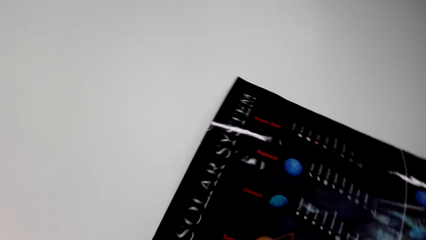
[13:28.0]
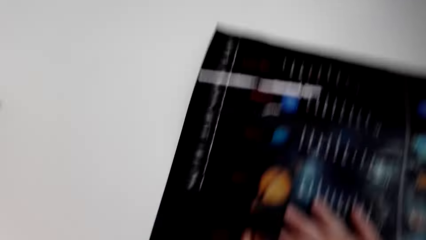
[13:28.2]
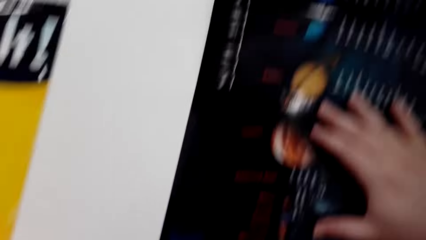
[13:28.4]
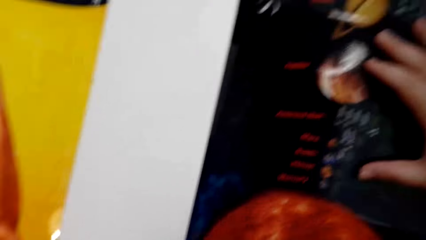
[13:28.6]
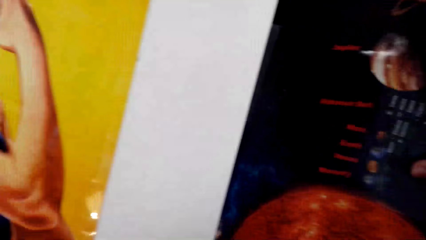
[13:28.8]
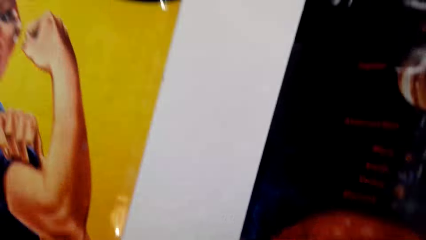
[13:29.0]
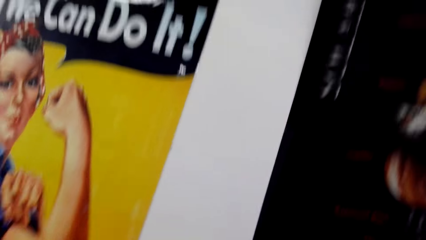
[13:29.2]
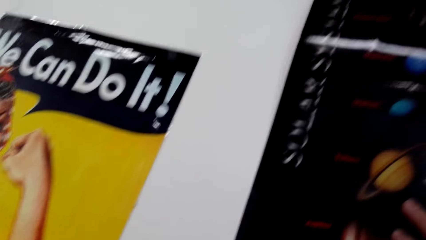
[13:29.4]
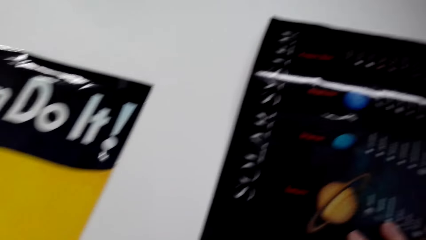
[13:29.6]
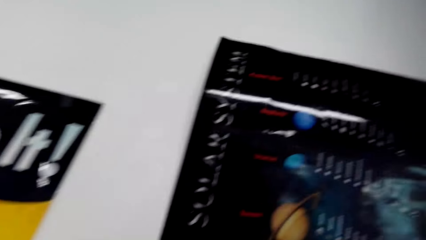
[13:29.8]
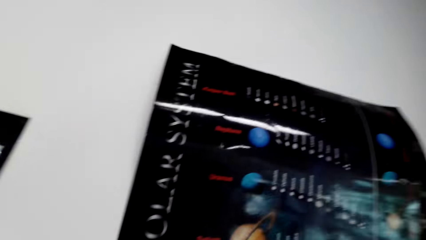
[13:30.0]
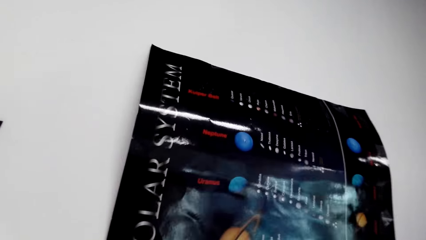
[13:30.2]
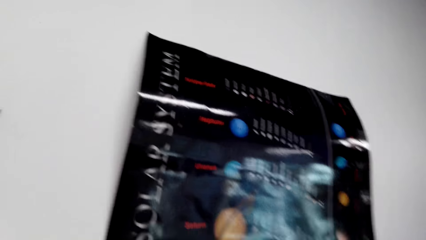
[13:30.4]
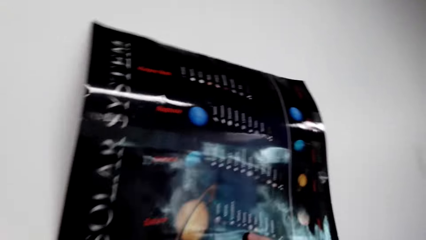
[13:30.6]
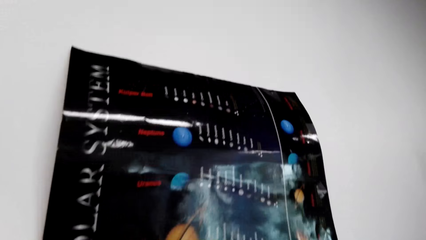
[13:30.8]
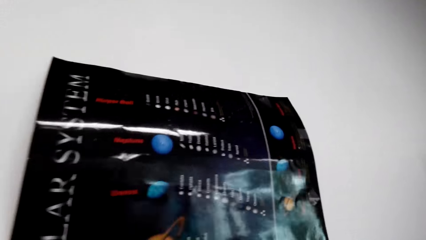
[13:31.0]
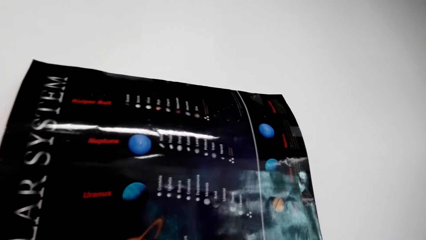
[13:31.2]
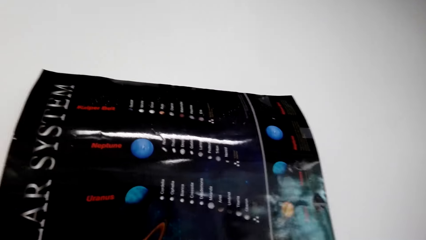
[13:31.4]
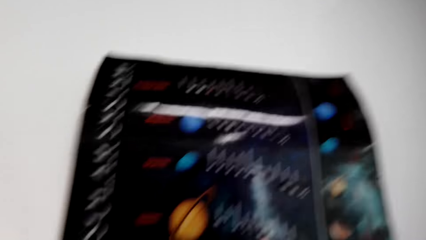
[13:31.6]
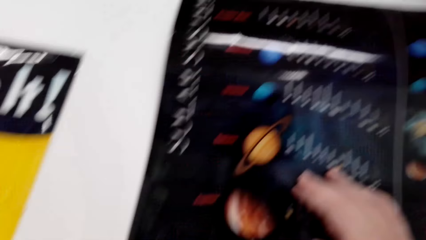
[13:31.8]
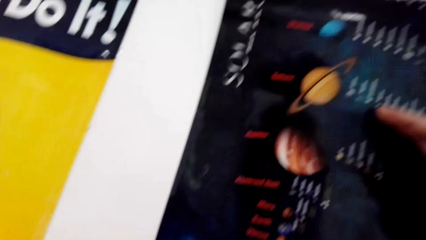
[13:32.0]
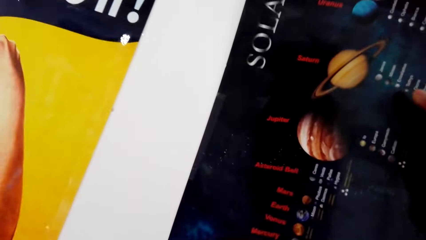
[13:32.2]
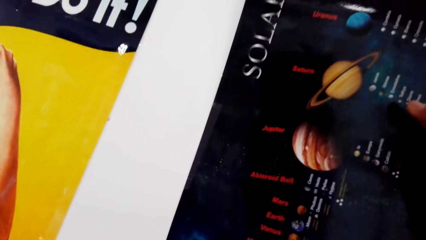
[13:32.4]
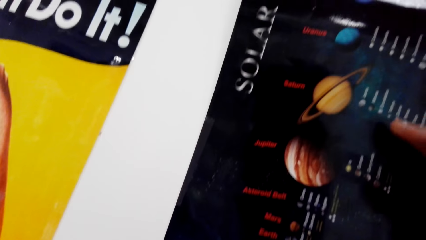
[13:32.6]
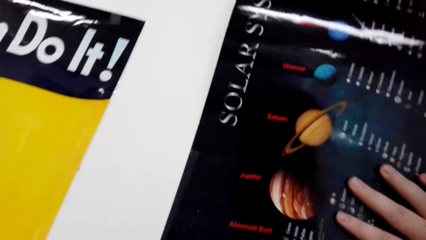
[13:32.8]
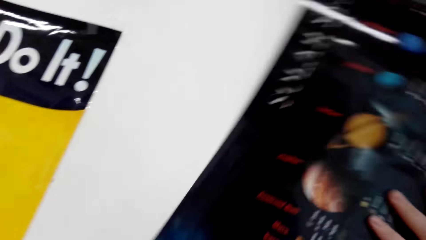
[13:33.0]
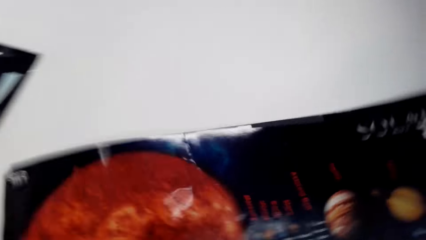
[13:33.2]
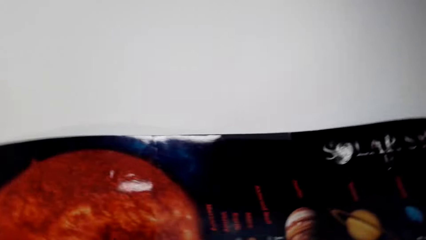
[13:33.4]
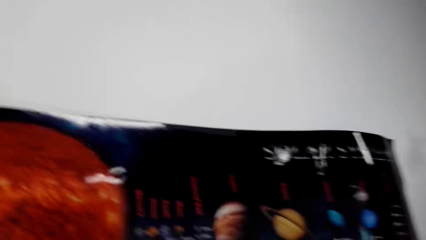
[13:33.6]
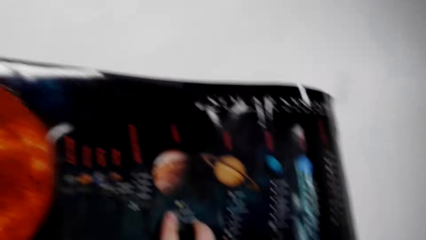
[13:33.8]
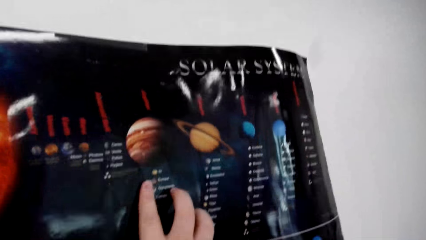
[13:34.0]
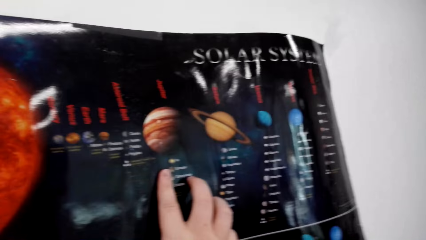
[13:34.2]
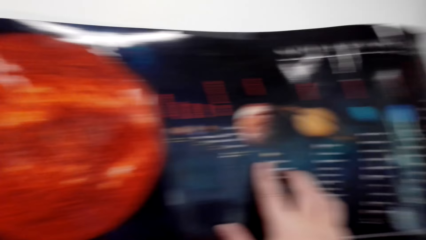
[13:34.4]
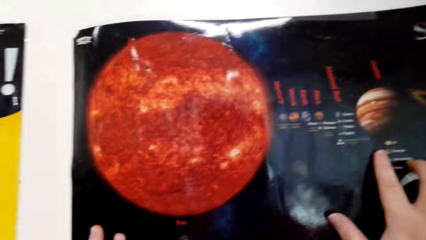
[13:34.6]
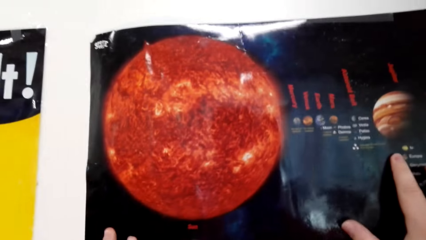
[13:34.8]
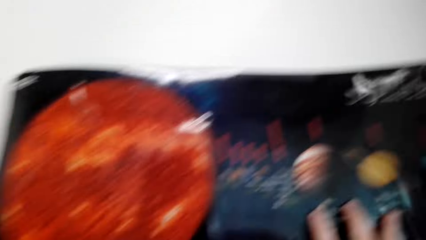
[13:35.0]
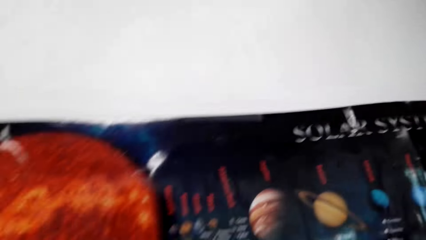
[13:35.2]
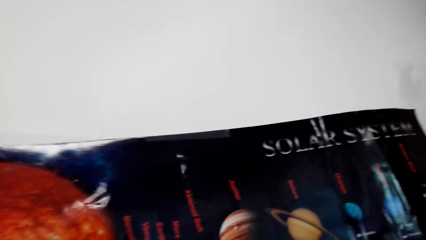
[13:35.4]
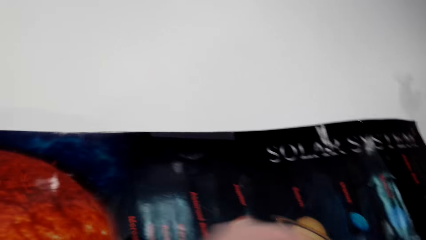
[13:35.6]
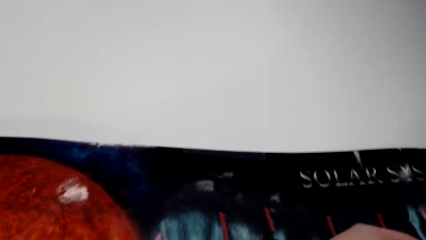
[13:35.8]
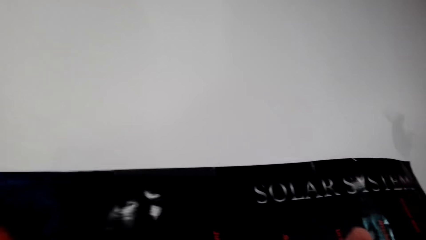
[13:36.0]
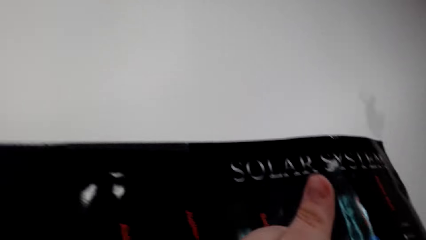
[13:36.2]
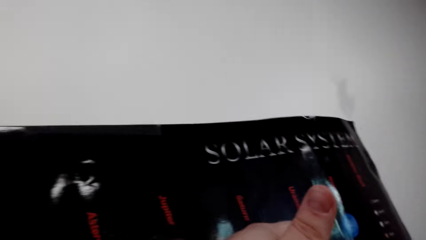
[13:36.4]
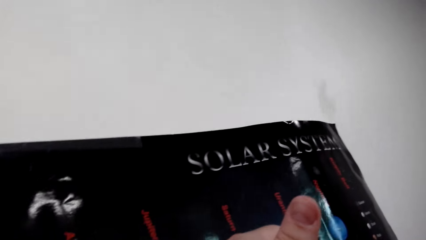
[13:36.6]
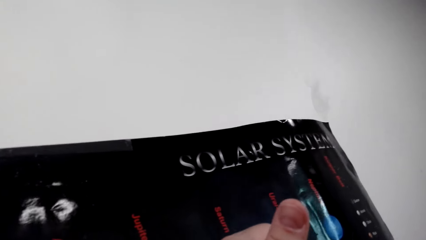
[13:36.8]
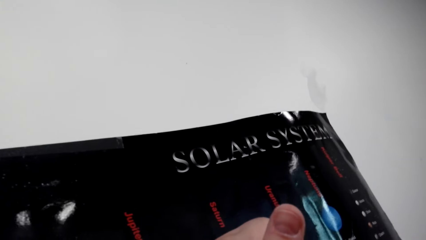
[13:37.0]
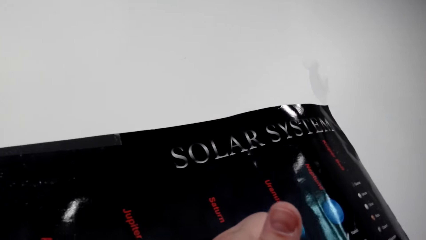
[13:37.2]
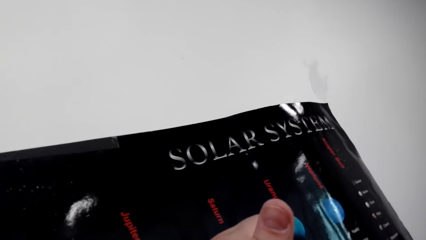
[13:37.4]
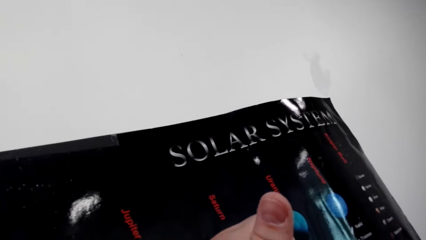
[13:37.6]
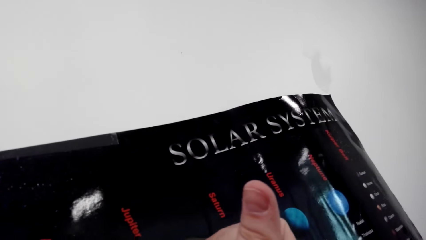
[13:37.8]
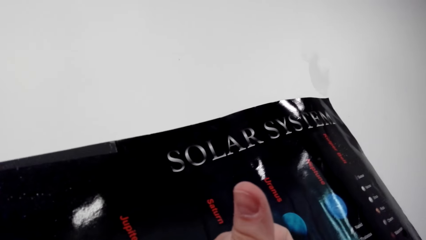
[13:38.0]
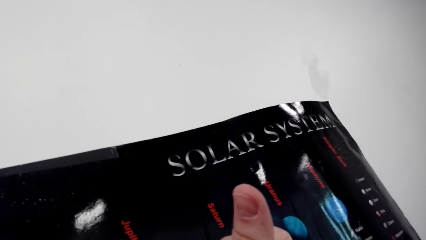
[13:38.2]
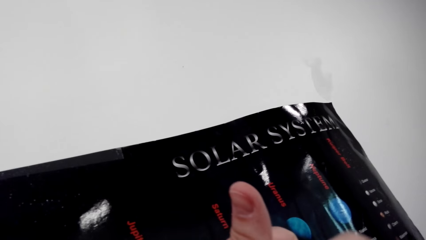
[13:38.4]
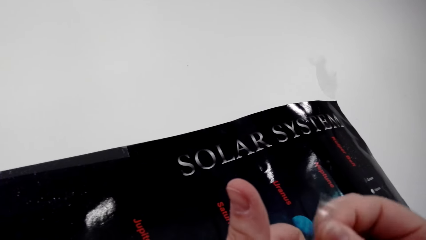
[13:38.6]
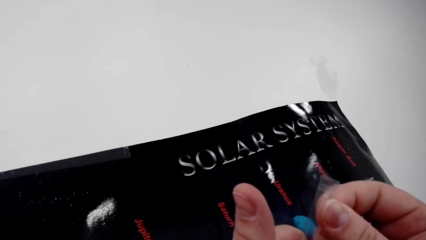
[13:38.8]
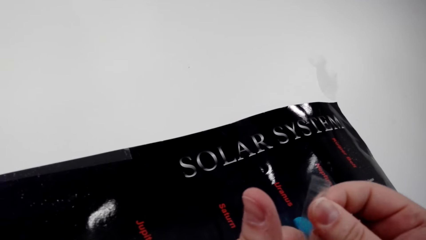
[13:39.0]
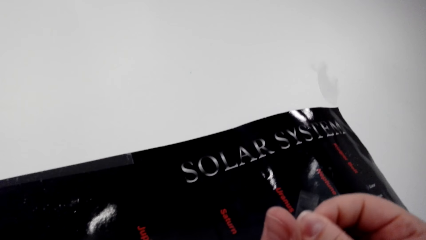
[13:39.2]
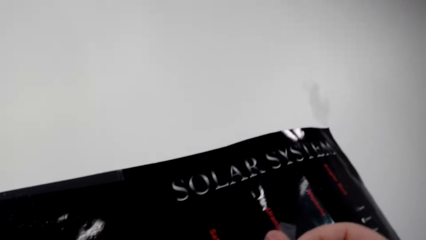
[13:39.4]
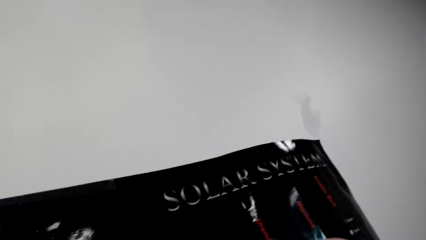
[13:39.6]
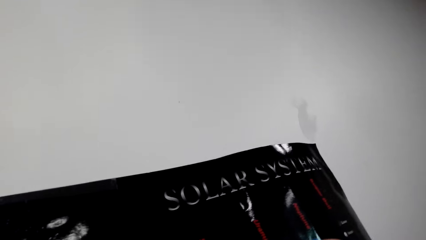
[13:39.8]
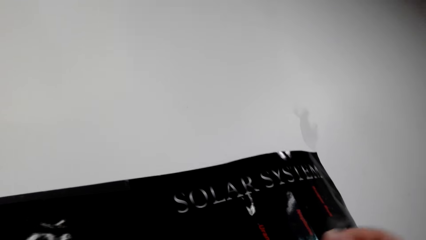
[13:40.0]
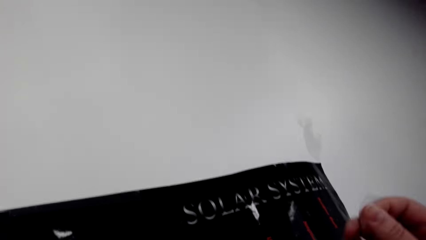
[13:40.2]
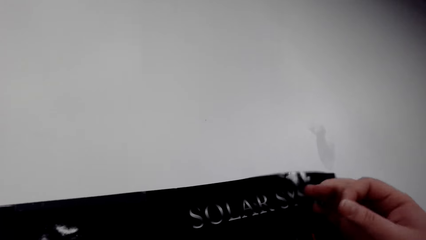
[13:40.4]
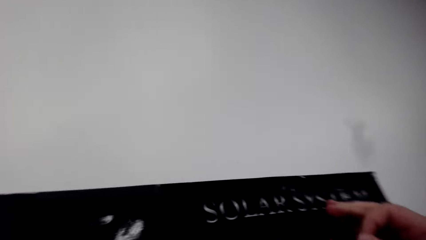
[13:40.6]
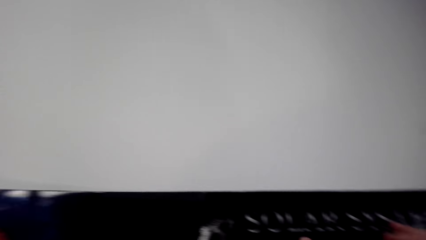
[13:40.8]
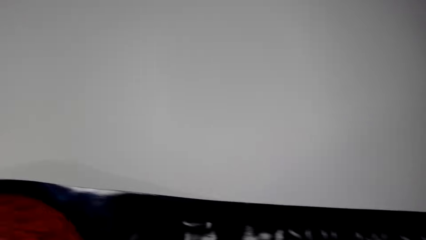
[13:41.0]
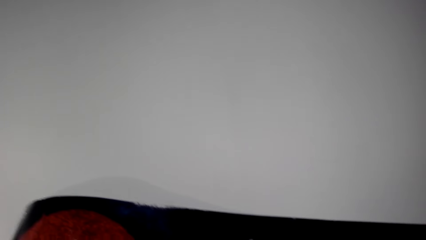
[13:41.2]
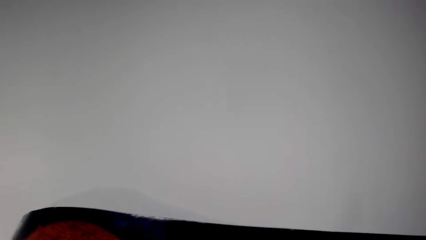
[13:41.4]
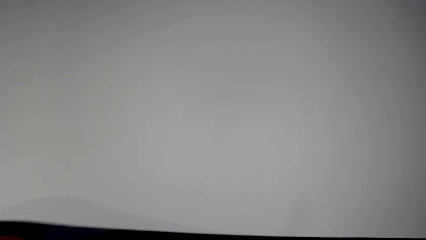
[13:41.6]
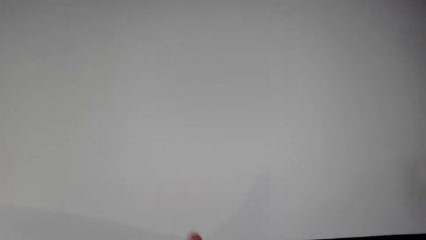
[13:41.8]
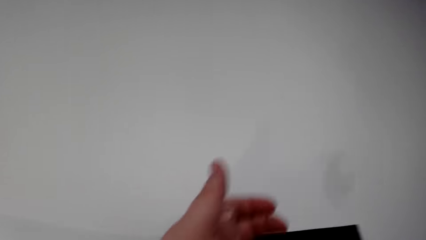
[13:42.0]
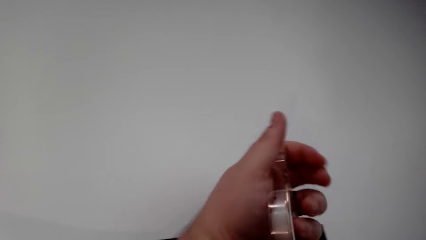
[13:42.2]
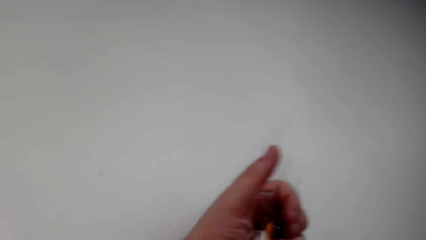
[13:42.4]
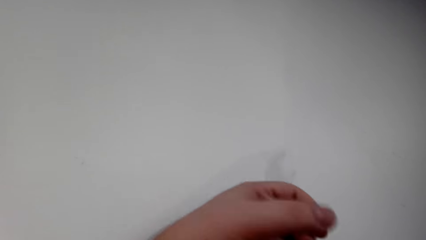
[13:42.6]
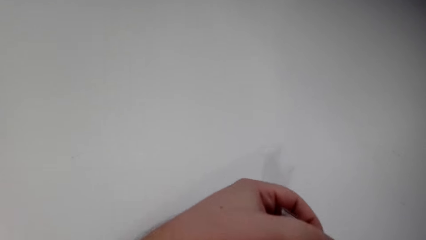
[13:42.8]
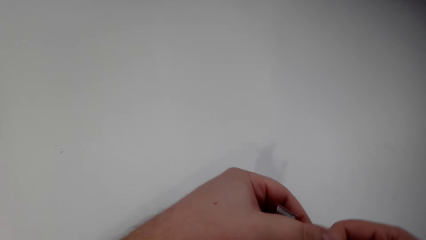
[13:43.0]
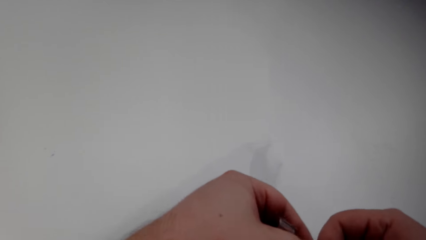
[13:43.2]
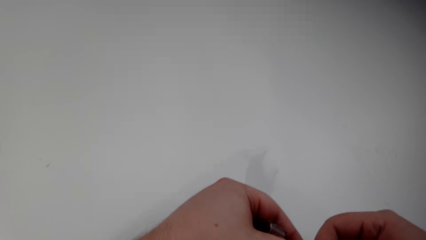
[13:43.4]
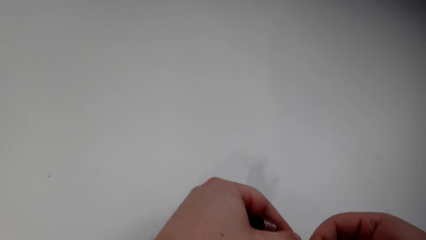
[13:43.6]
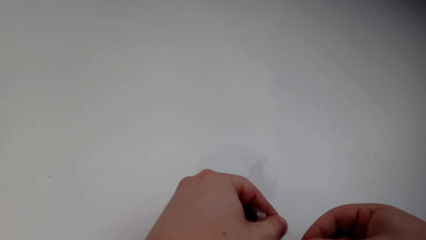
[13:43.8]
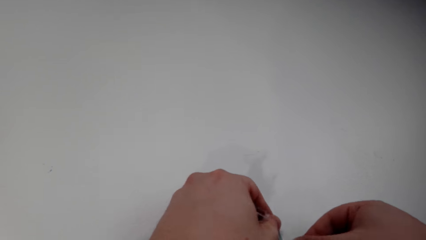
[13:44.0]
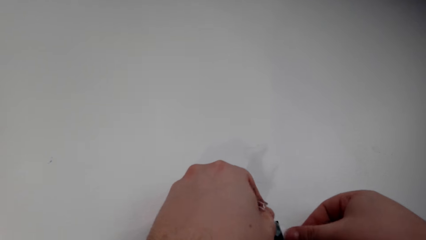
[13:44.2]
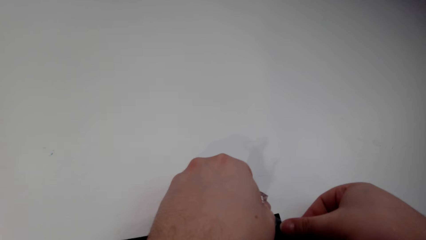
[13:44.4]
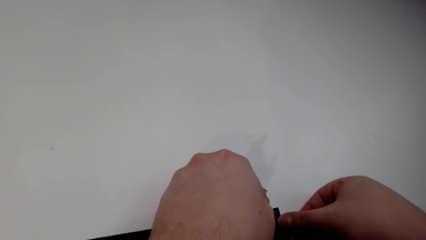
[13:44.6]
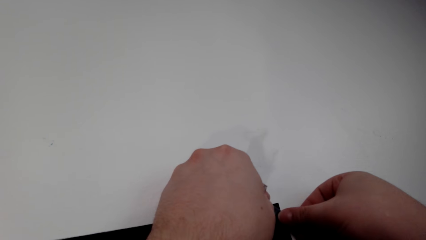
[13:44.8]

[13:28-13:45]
The camera wearer puts the solar system picture on the wall. They look around. They rotate the solar system picture on the wall. They stick the solar system picture on the wall. They hold tape and cut the tape.
